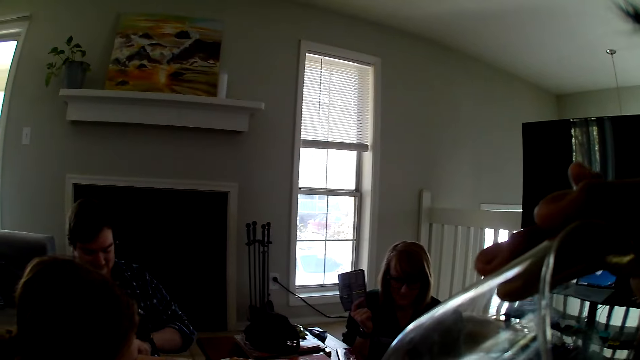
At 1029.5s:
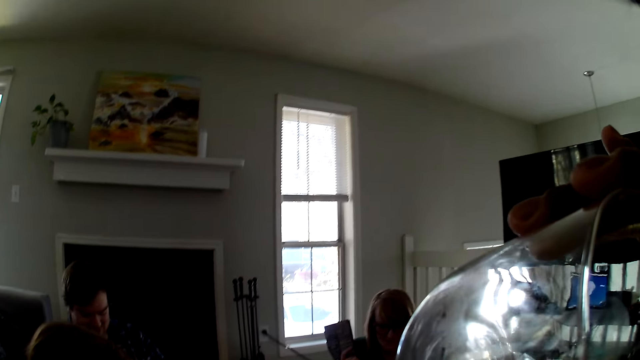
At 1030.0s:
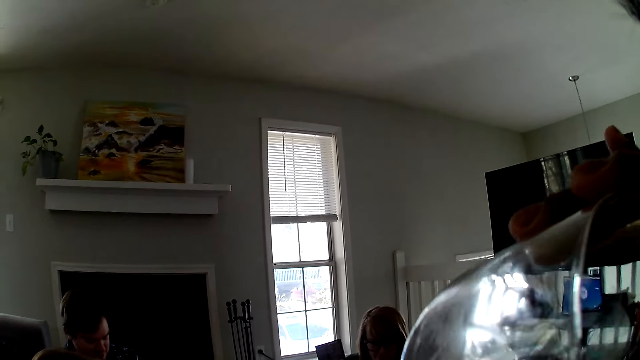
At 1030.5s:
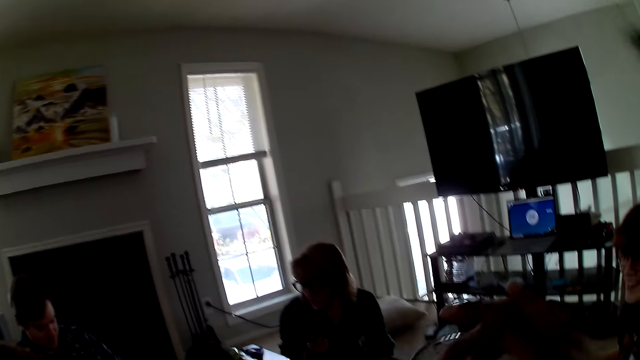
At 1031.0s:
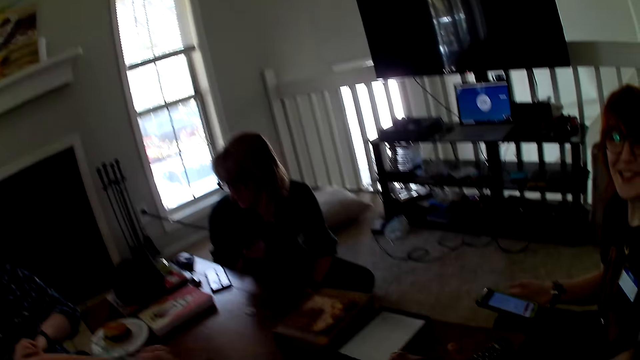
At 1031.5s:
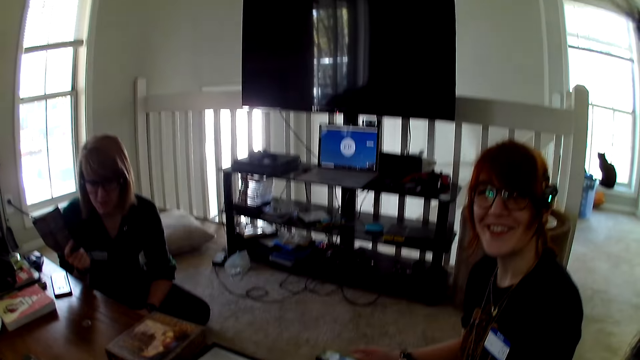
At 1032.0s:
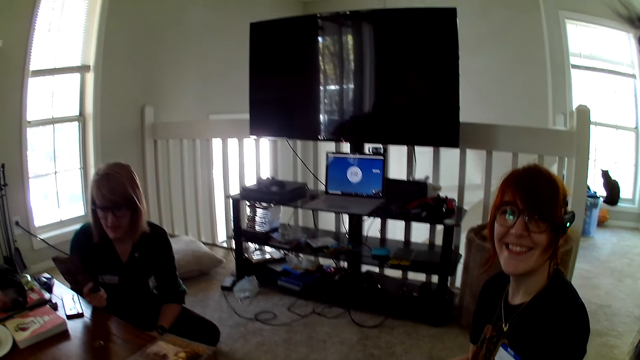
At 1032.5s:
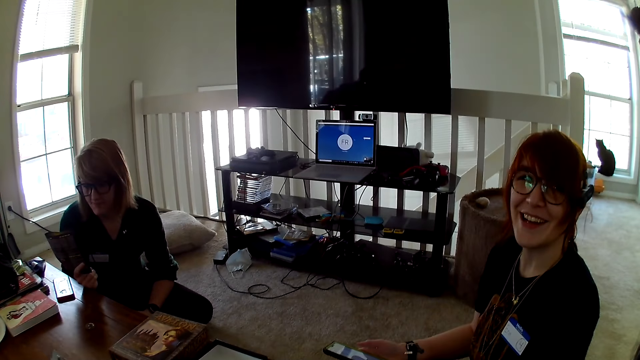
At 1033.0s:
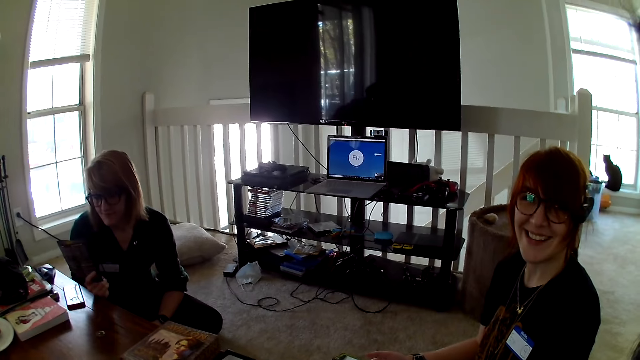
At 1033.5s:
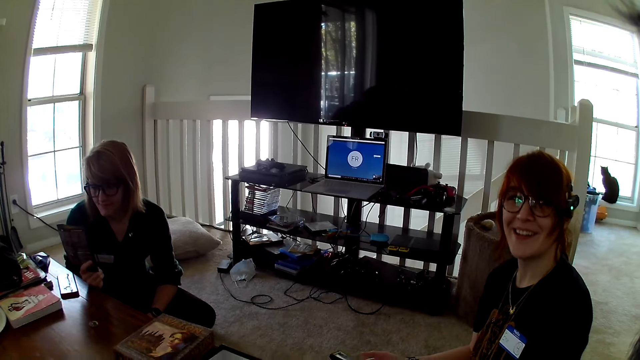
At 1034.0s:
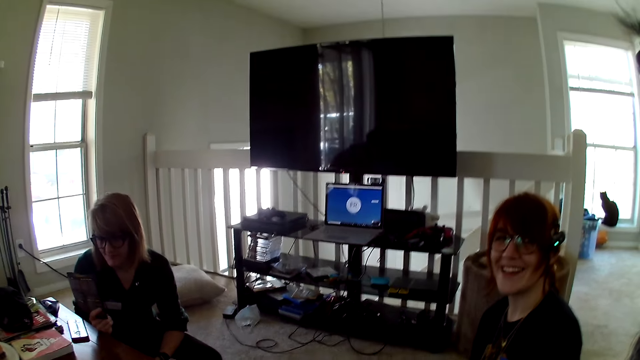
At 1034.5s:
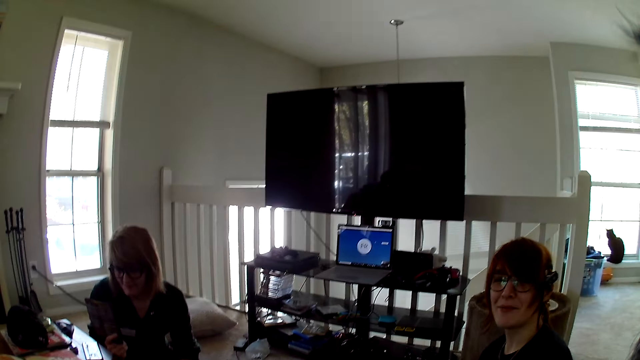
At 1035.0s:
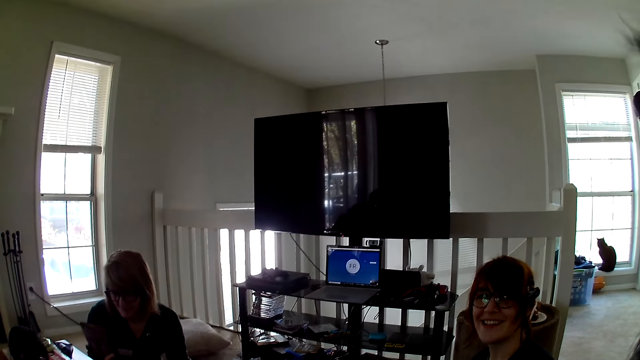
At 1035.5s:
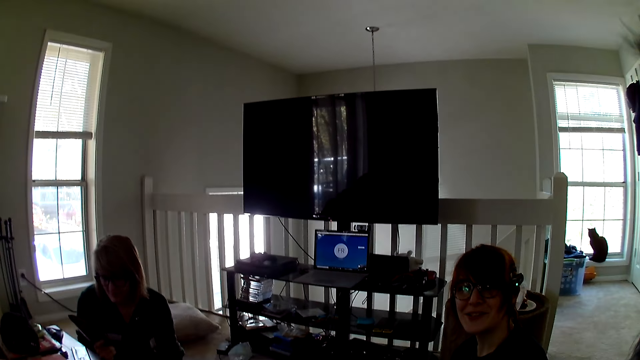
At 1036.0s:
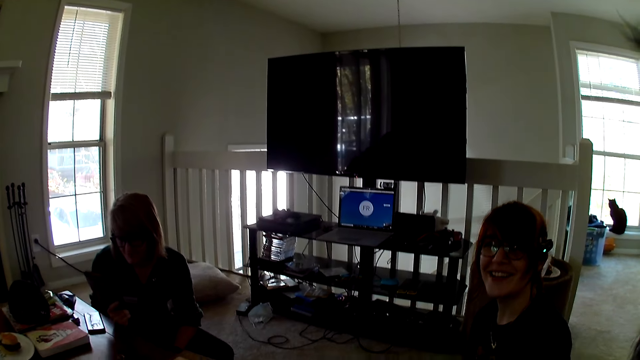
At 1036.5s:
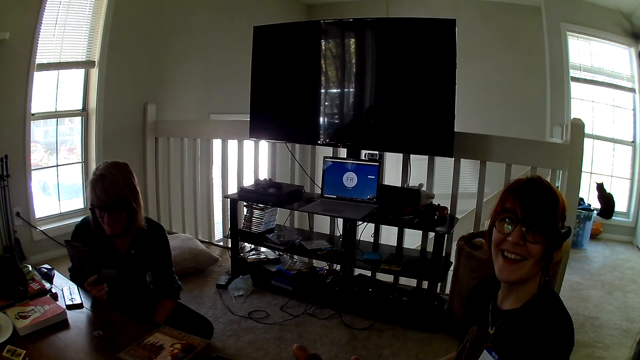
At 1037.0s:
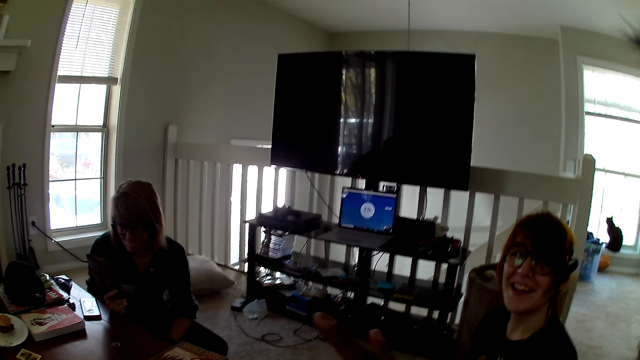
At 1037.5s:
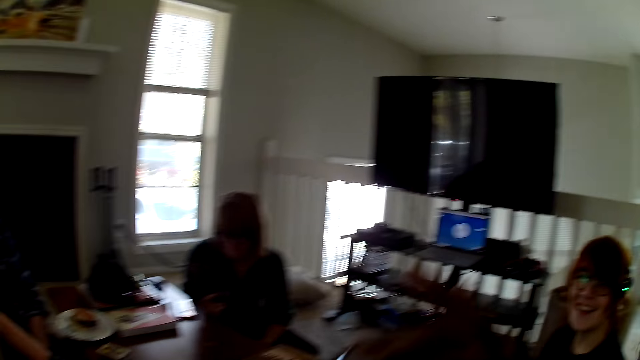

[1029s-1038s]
The camera wearer drinks something from the glass. A woman talks to the camera wearer.

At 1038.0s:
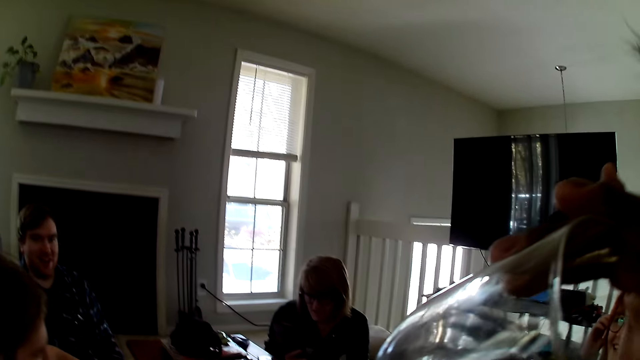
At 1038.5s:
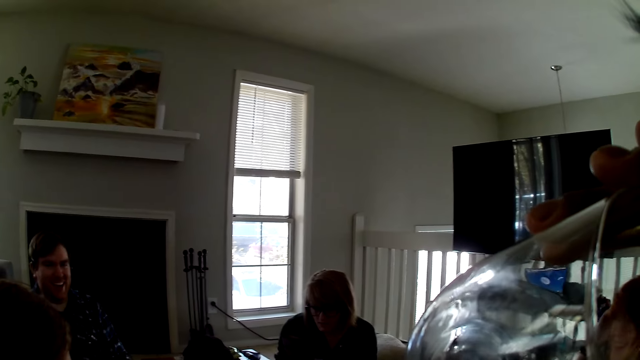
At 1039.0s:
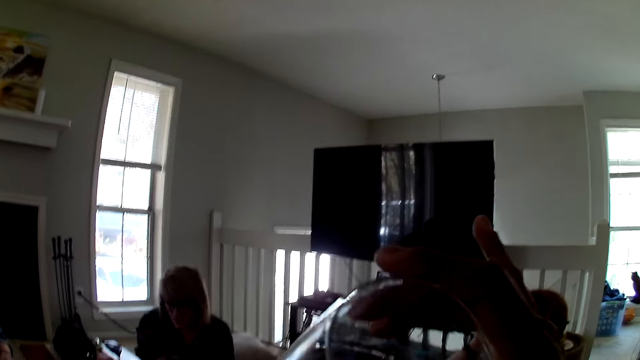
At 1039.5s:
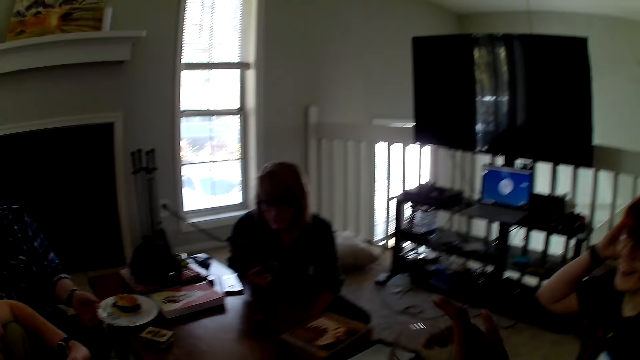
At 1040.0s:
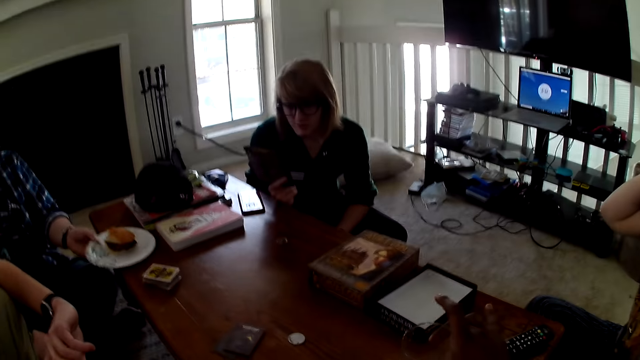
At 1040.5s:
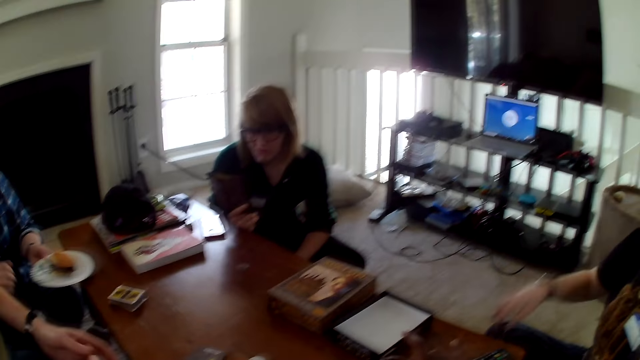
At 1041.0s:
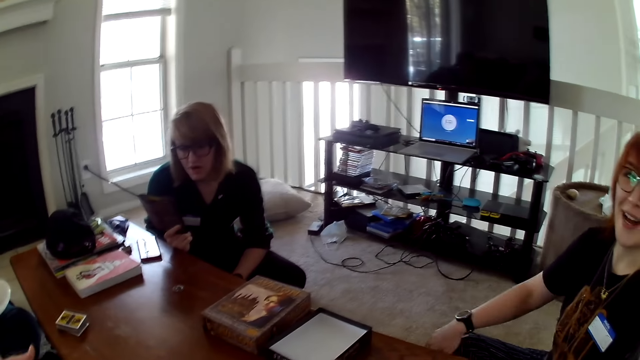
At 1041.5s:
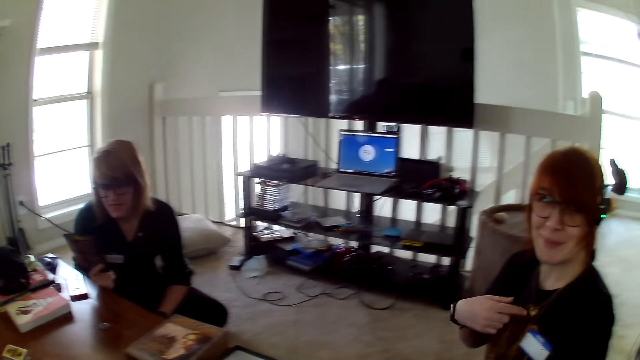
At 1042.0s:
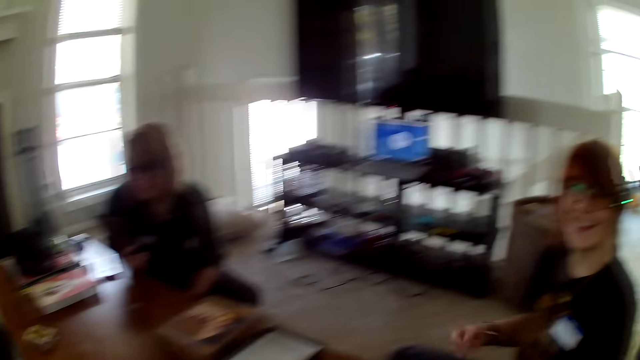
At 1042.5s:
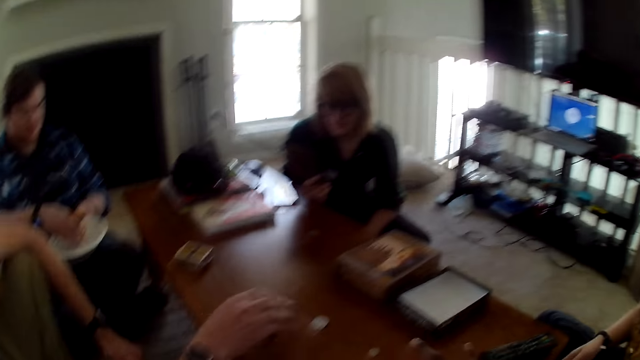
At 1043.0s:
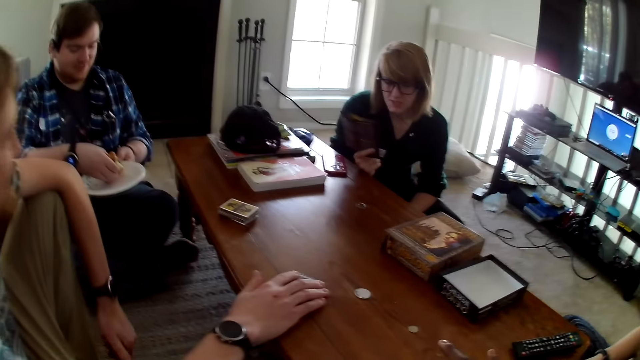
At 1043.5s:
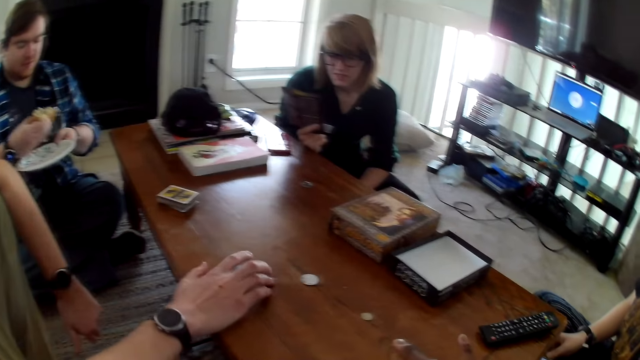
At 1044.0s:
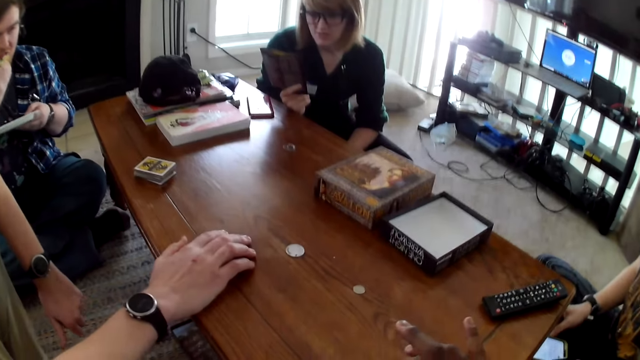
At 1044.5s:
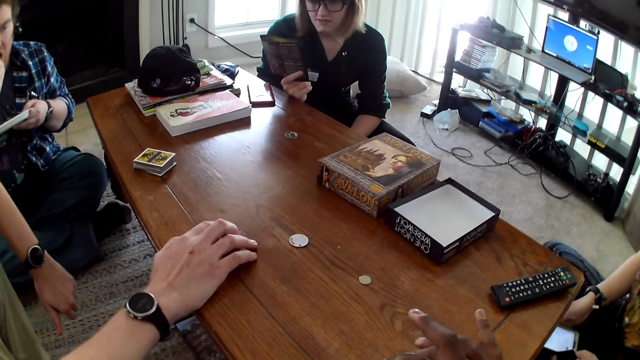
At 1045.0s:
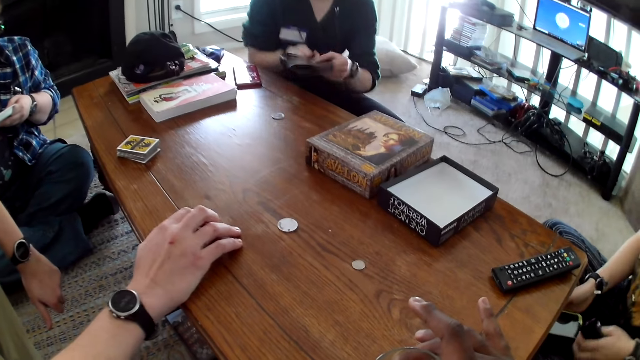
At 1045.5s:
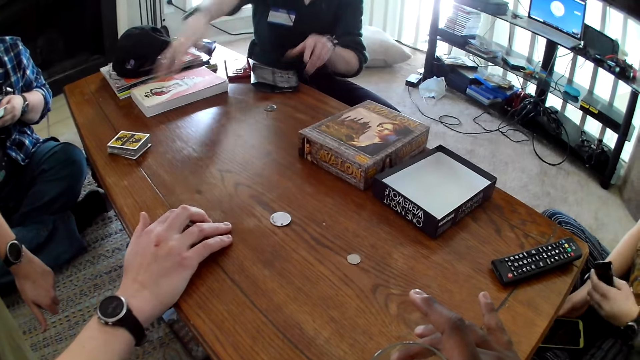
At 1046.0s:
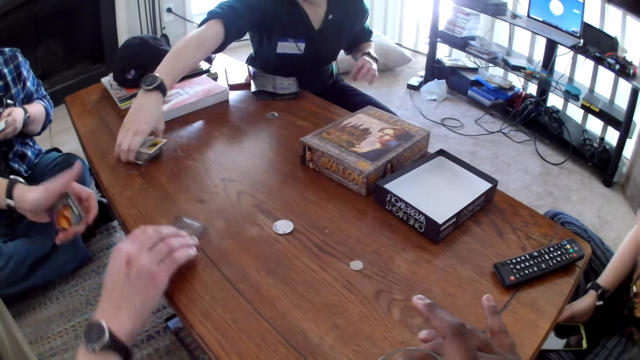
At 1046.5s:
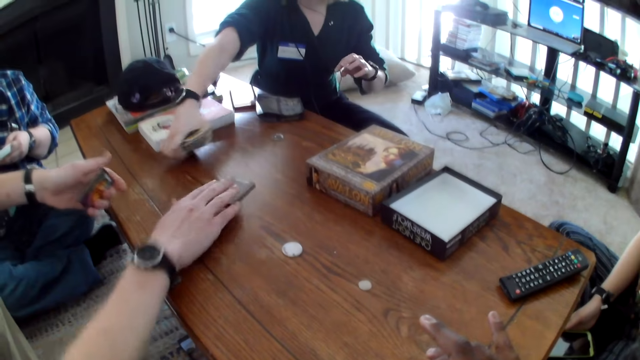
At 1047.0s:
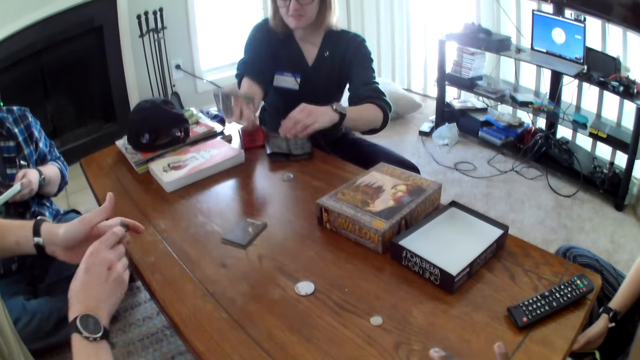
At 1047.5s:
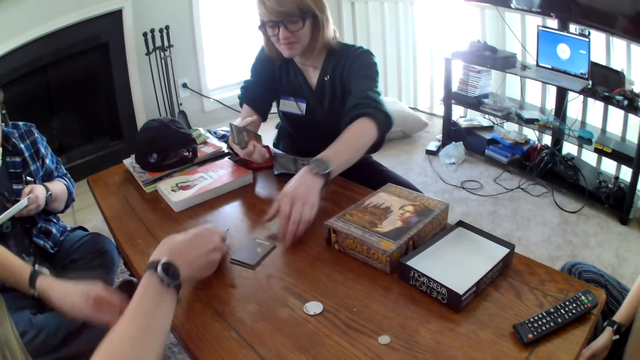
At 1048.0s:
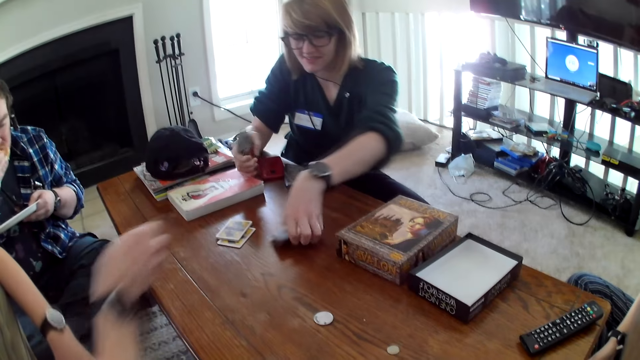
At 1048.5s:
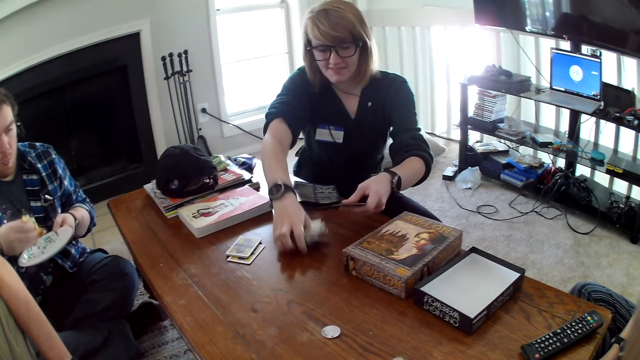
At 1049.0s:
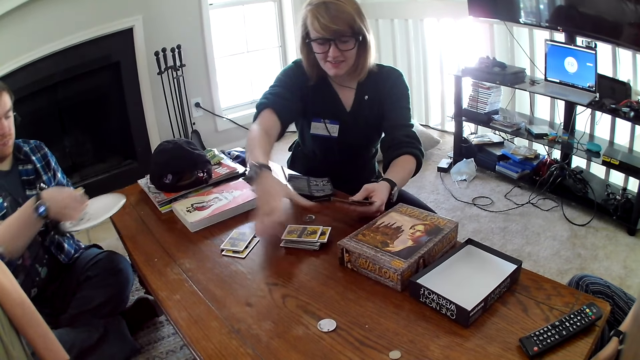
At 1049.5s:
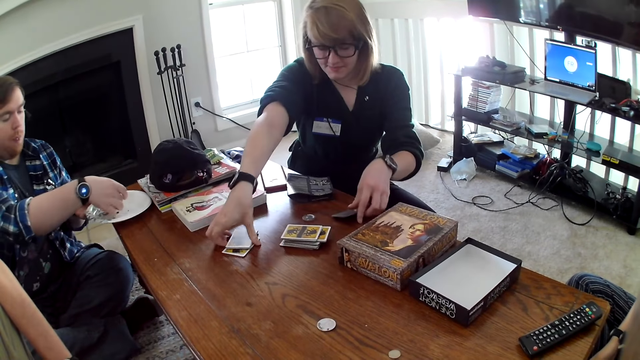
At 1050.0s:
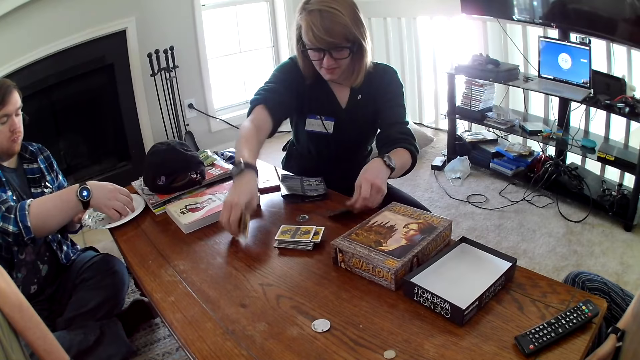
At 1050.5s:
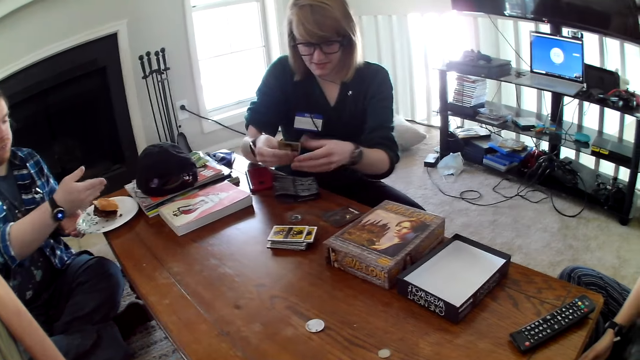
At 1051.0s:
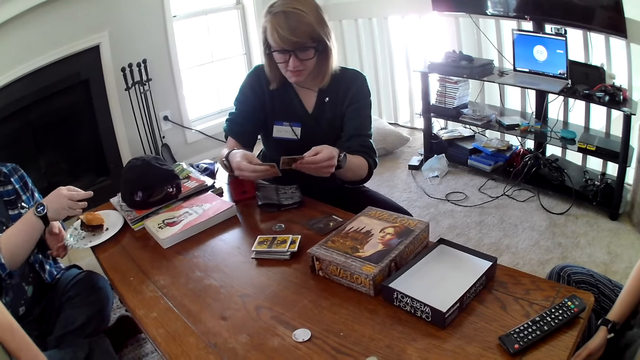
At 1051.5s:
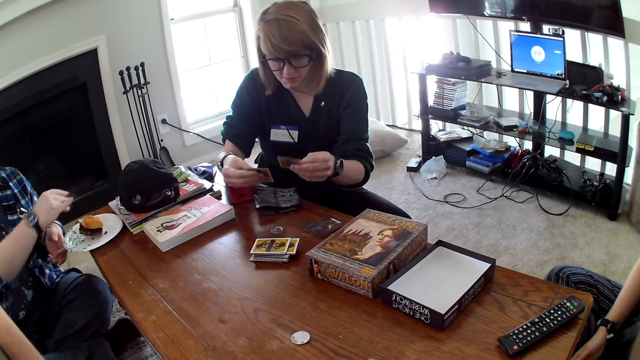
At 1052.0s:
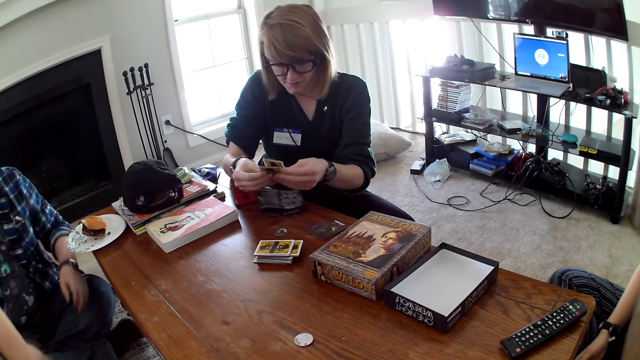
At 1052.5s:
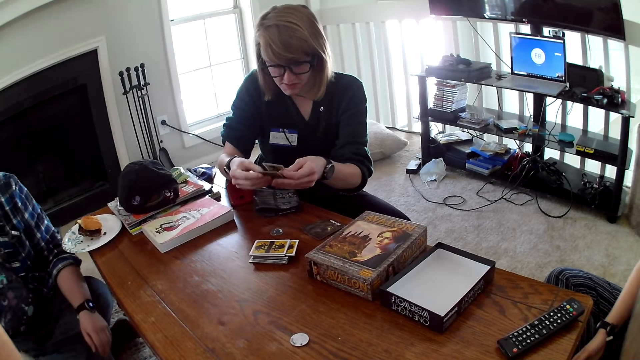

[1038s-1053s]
The camera wearer drinks something from the glass. A man takes the plate. A woman moves the hand. Another woman picks the hand. She picks the cards from the table. Another man puts cards on the table. The other woman places the cards on the table. She picks the cards from the table. She looks at the cards.
